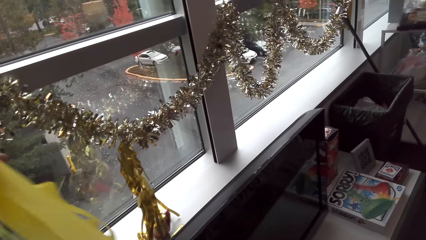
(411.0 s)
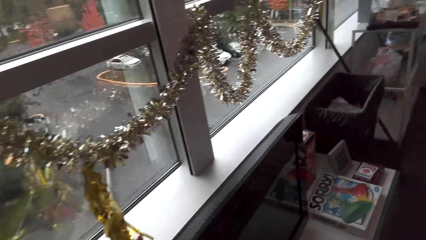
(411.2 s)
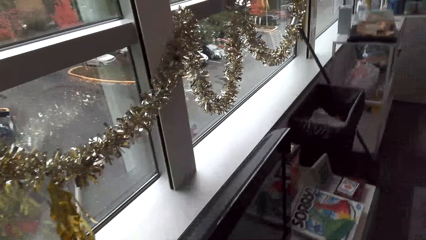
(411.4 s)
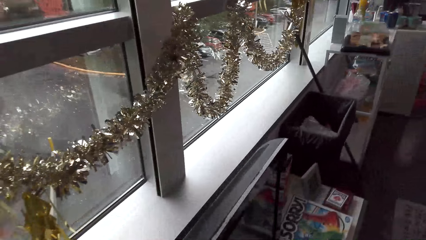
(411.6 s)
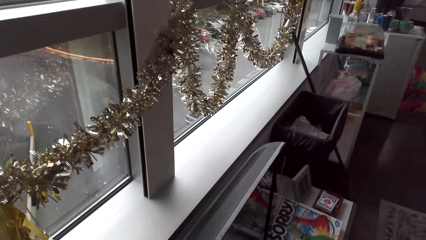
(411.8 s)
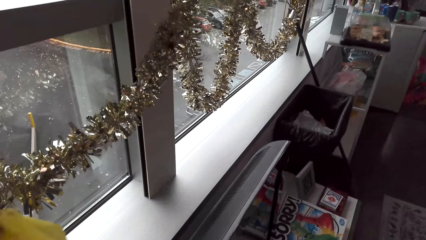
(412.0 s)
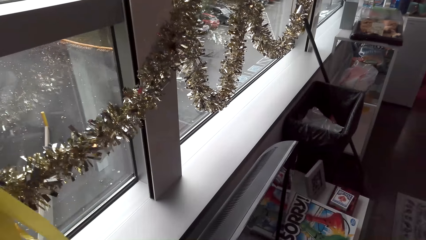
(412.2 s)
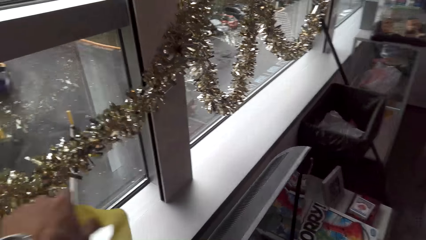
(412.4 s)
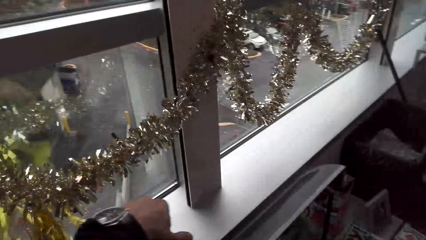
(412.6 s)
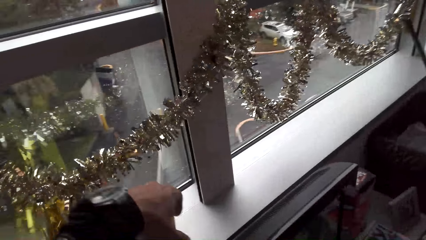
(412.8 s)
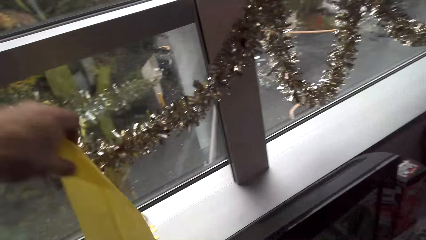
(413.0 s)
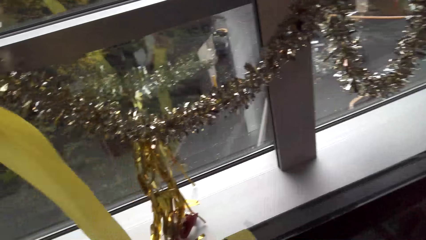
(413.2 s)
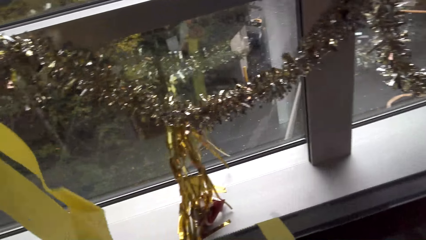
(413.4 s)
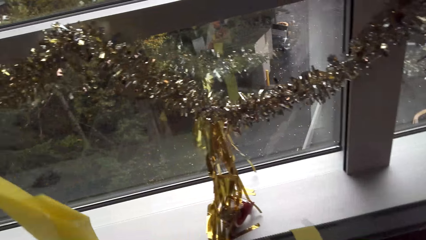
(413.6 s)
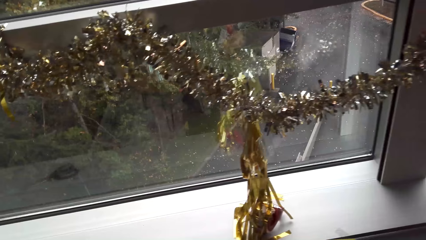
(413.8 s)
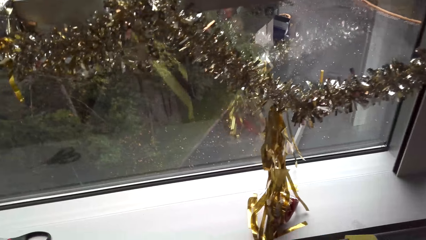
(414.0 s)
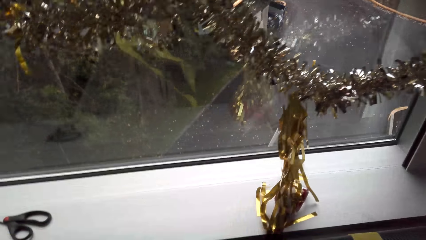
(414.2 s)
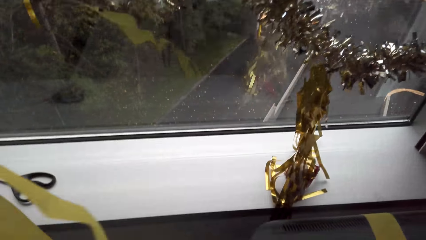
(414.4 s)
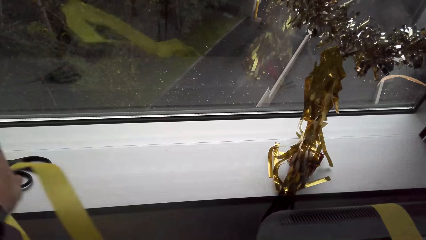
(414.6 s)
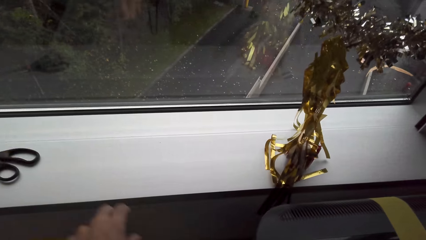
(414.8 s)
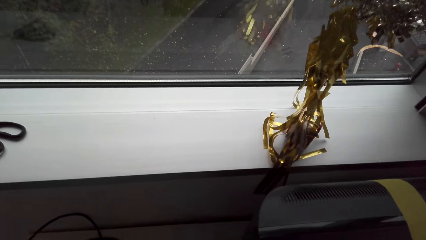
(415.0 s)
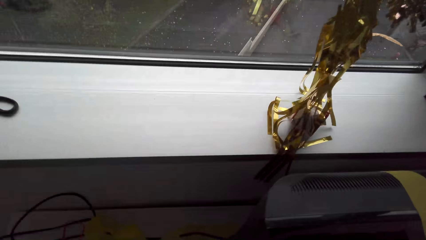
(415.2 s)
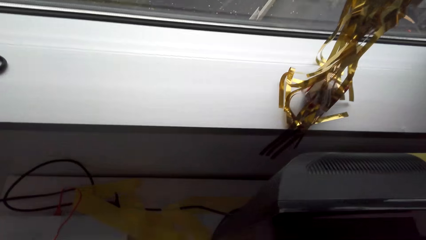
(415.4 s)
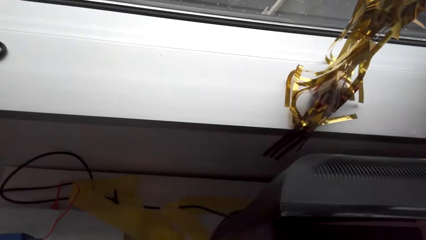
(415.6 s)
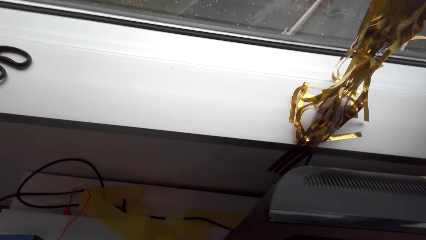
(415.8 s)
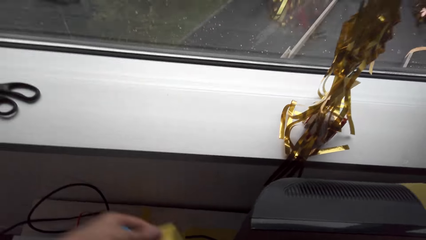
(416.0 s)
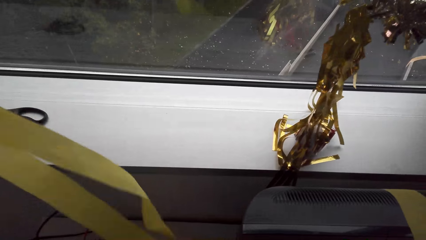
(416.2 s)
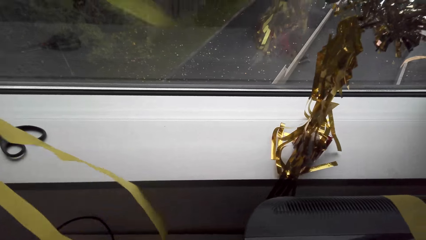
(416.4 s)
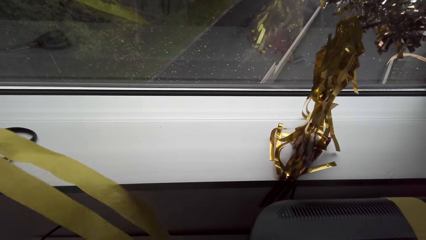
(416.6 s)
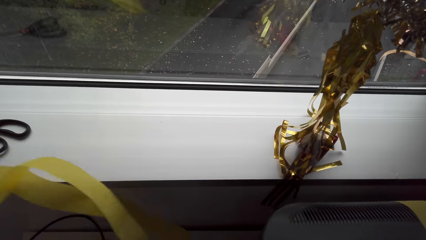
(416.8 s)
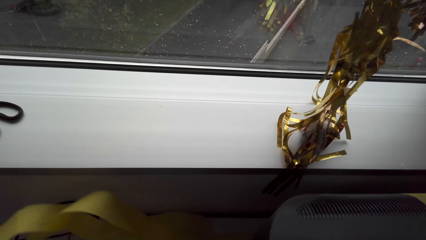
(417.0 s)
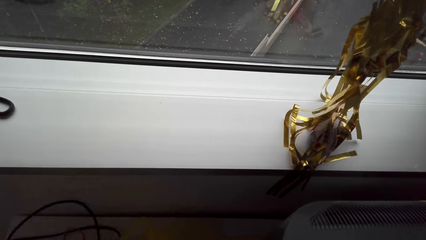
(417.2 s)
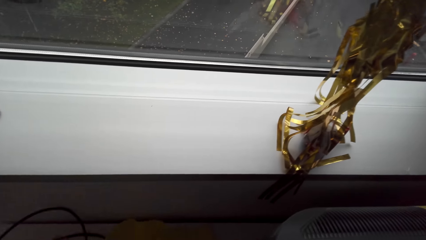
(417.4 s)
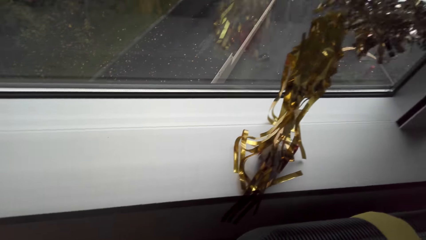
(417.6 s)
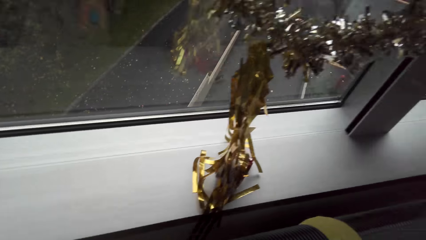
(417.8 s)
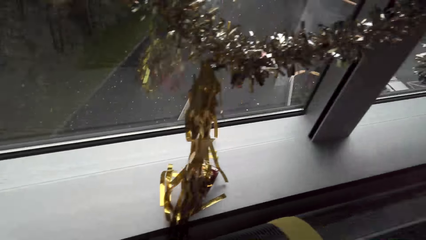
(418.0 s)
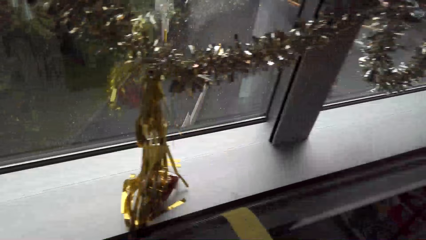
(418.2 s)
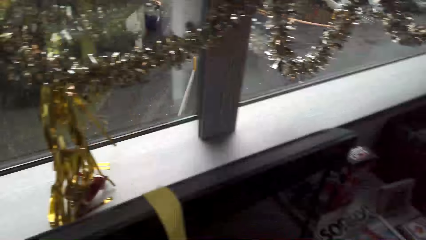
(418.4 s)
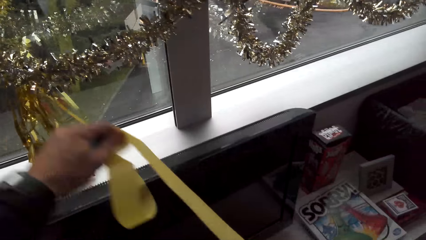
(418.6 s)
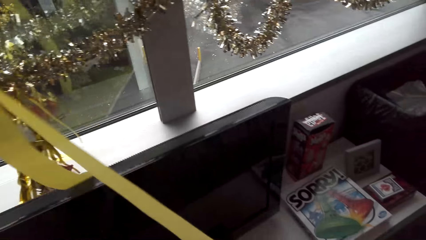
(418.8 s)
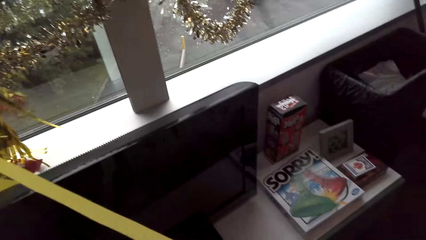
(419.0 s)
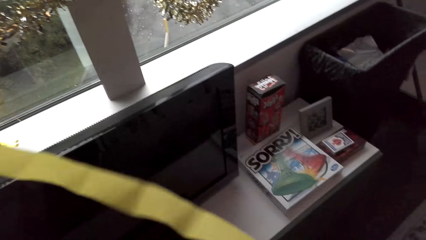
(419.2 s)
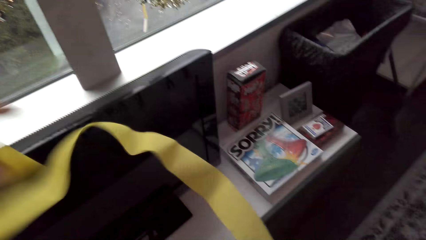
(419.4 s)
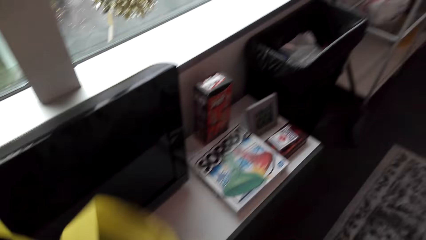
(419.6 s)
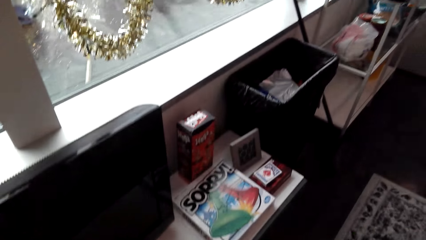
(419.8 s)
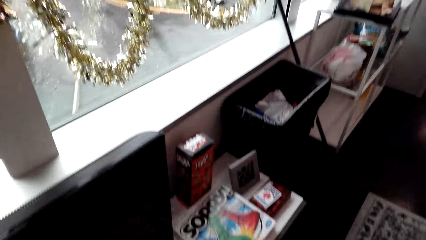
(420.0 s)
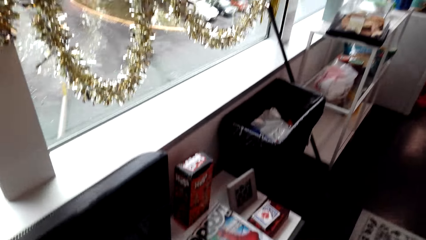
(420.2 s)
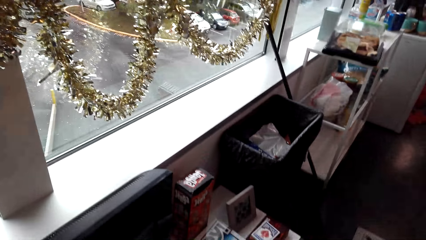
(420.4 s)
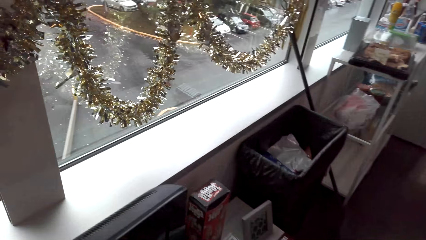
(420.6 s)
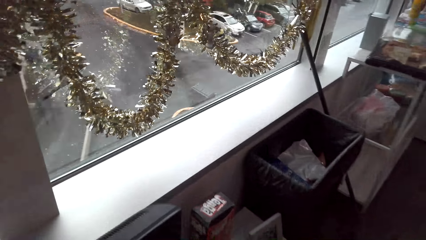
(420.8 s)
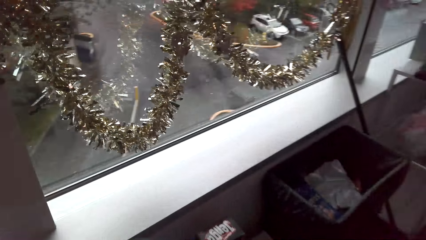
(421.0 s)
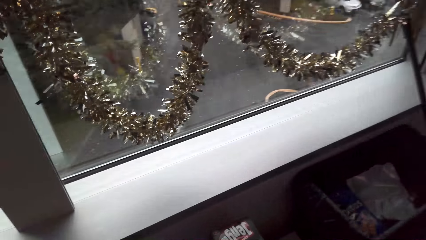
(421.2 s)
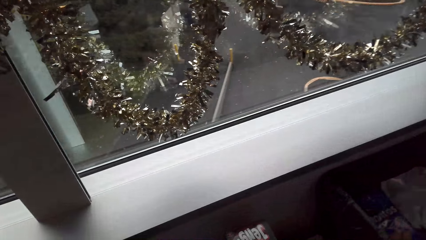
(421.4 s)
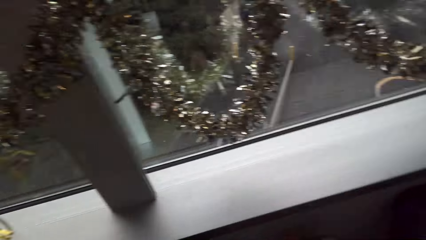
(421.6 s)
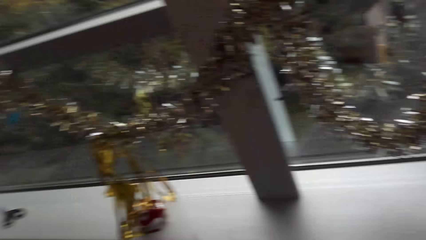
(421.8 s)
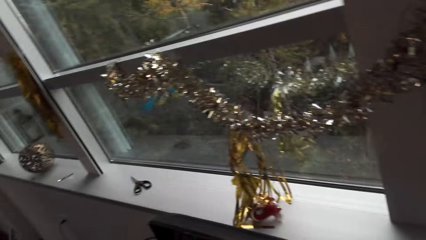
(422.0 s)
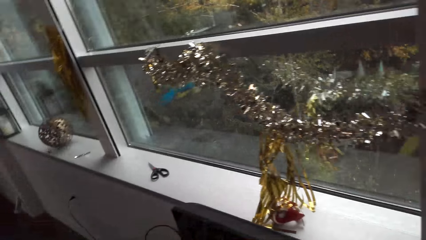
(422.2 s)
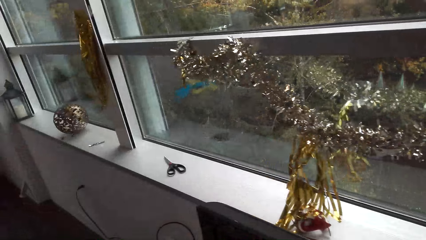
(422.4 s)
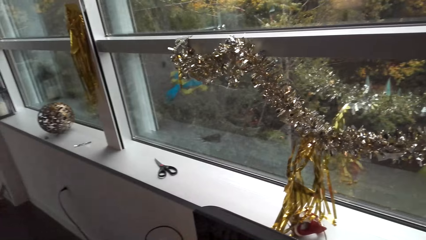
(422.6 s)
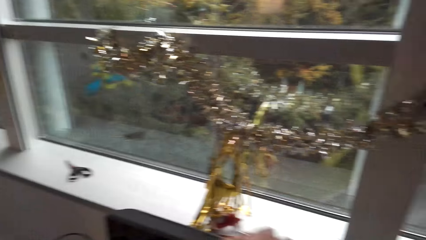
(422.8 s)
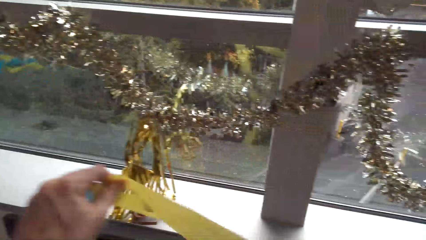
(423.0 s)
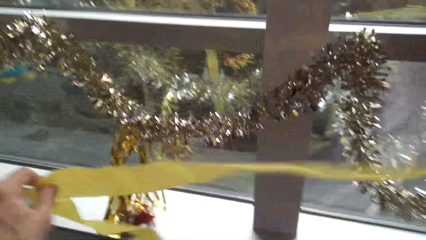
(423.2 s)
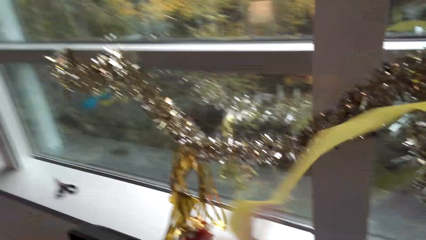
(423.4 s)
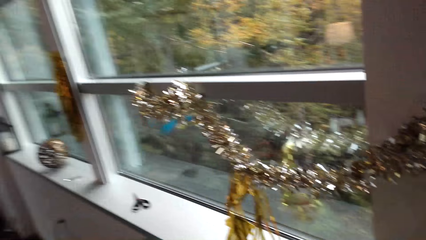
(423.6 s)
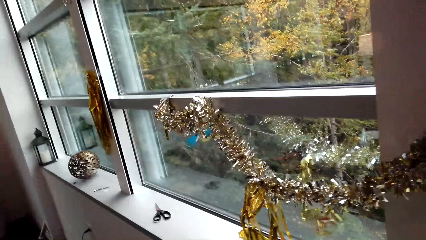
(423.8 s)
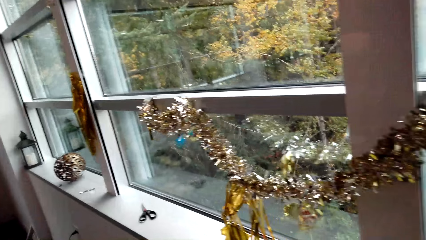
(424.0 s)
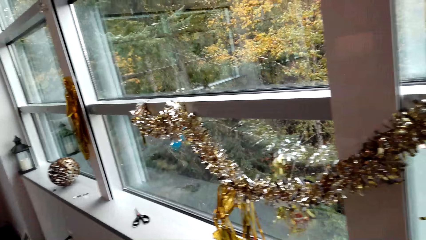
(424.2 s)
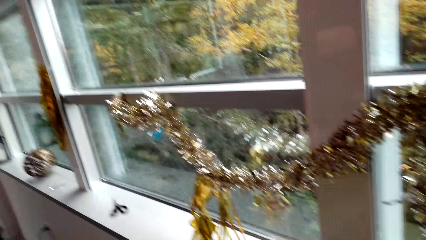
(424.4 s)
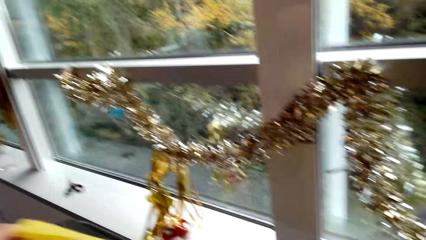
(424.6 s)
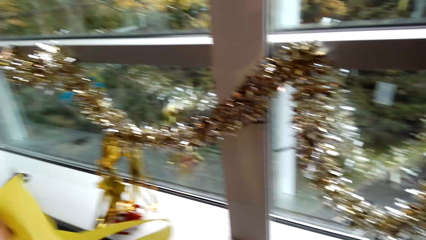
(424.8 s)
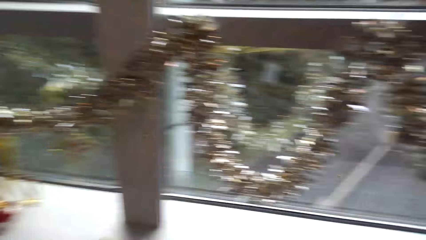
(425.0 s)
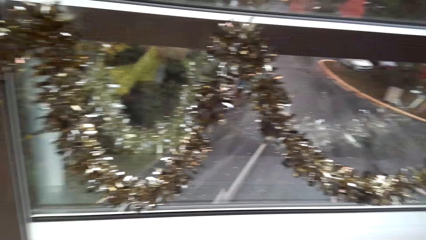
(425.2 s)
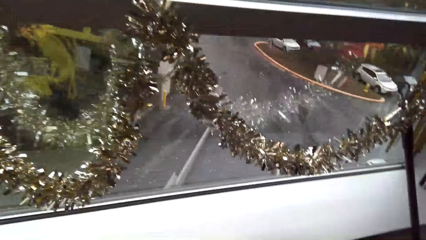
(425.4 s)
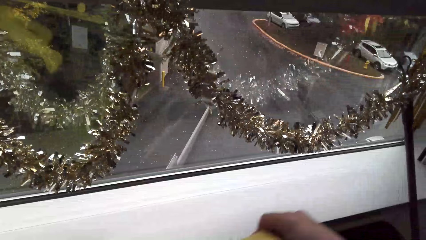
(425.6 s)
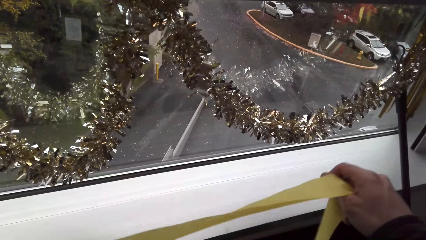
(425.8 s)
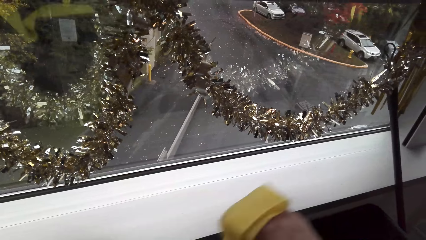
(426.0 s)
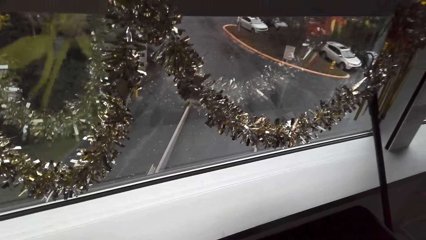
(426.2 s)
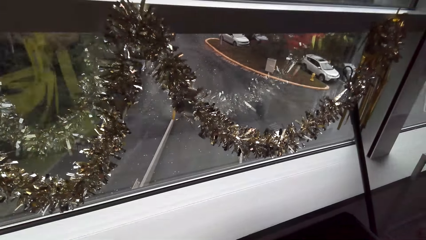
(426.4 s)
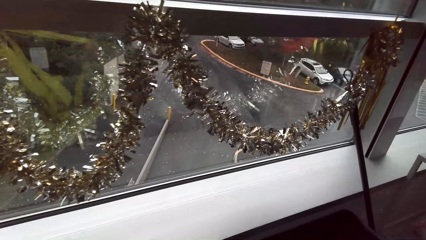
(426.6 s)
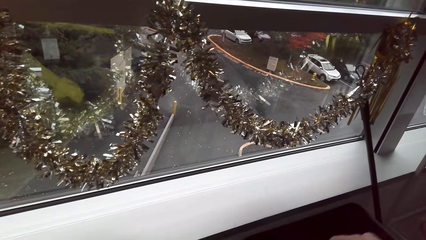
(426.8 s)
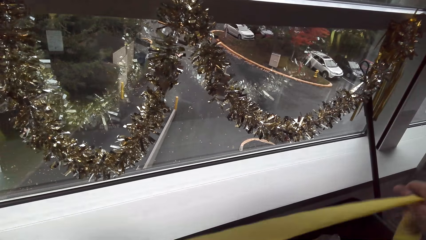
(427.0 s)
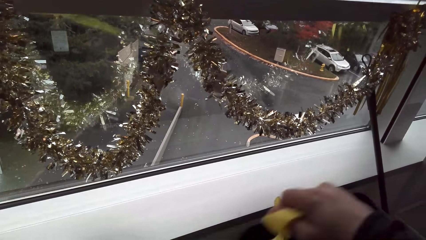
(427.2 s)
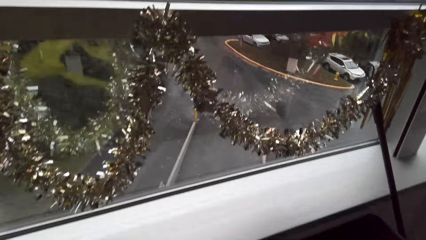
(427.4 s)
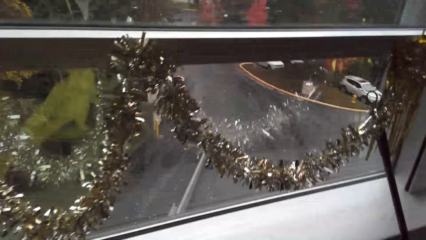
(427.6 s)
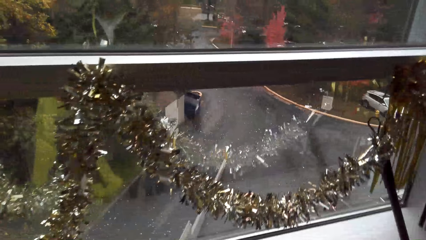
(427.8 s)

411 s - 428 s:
The camera wearer decorates the entertainment center with the decorating ribbon. They look around. They fold the ribbon and move a hand. They look around. They hold the ribbon. They look around. They hold the ribbon and move a hand.
